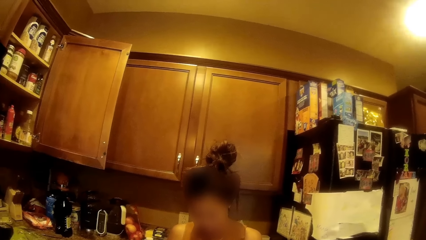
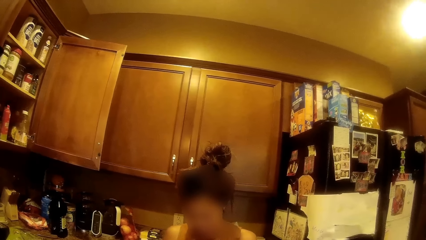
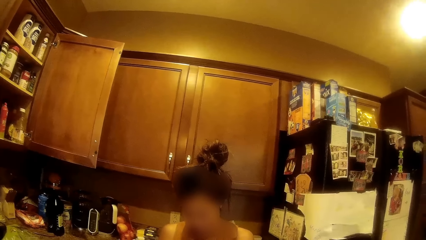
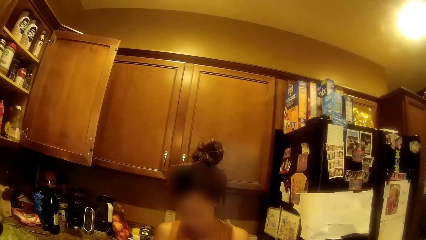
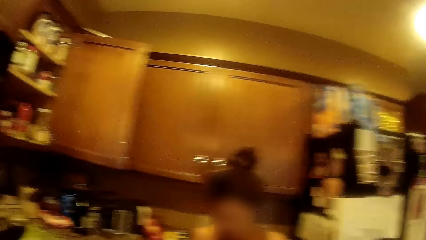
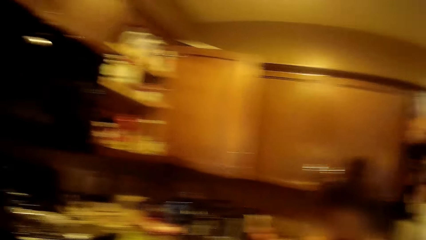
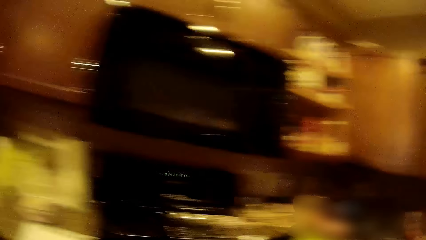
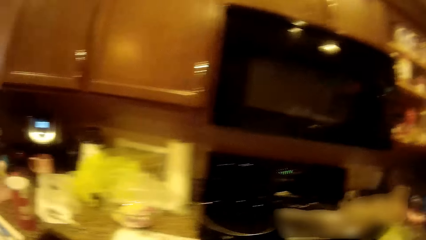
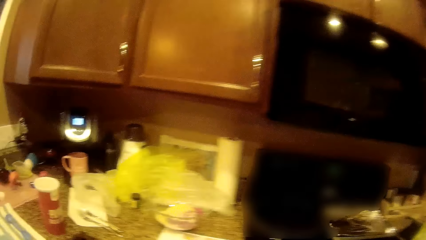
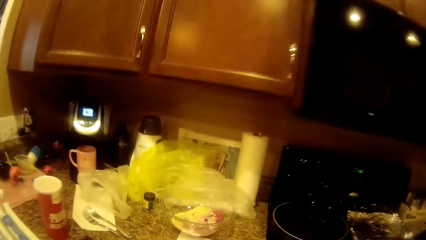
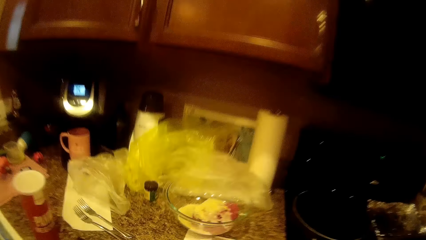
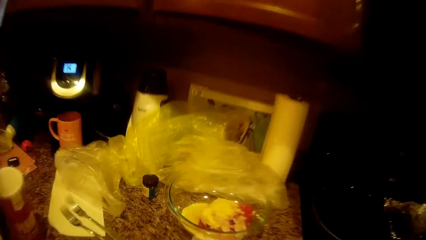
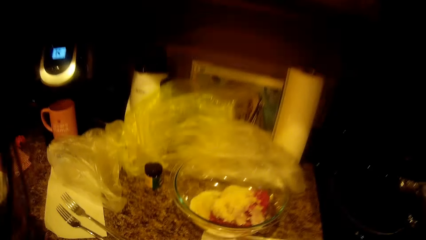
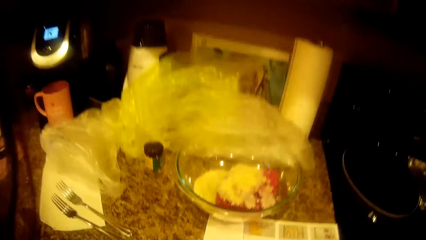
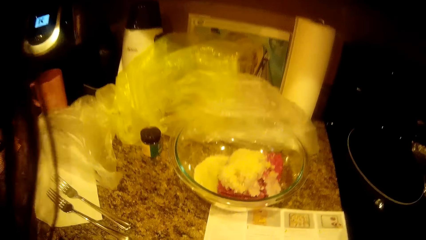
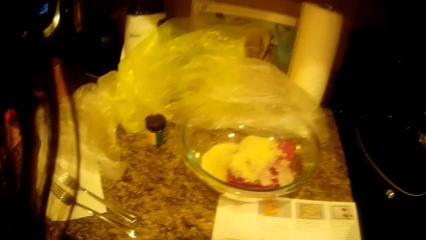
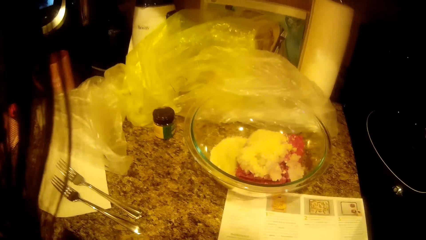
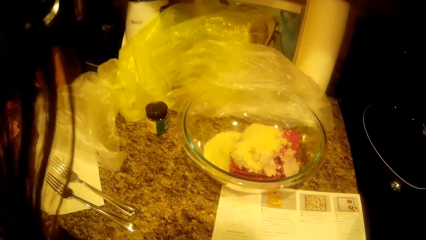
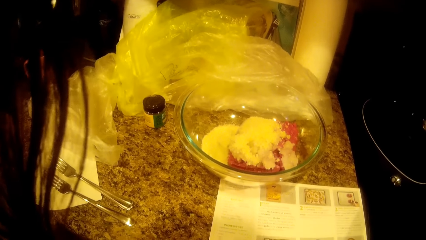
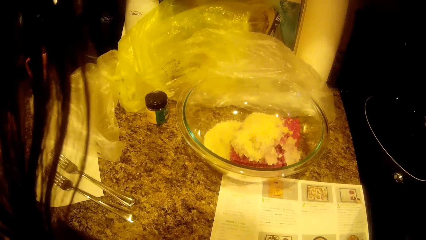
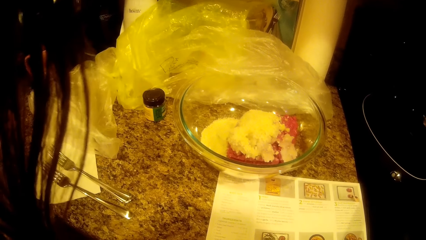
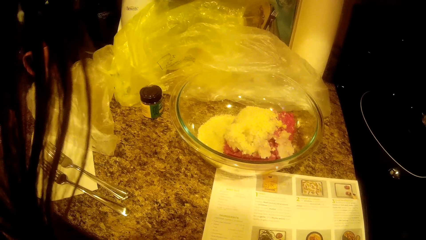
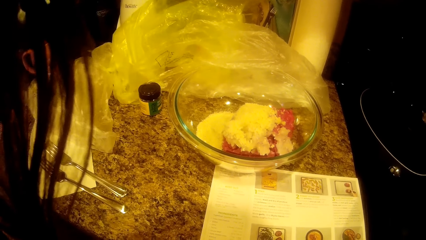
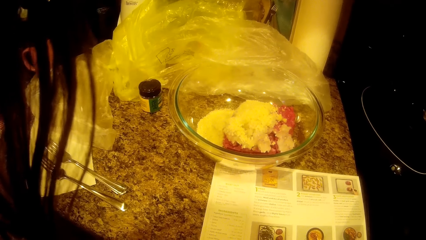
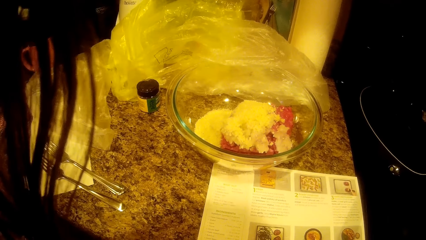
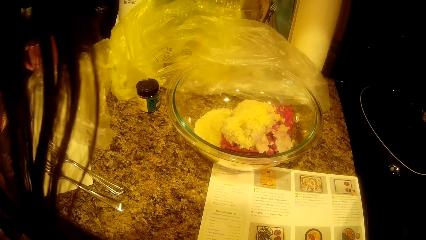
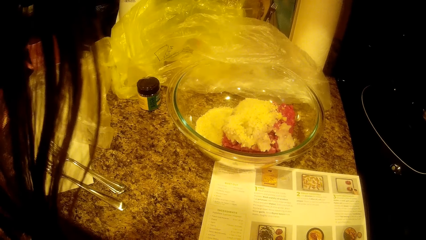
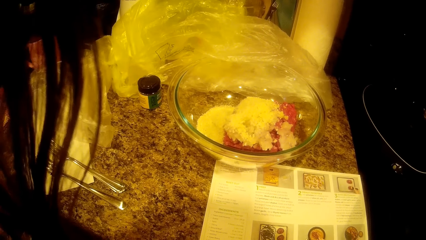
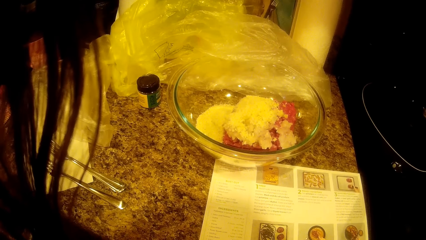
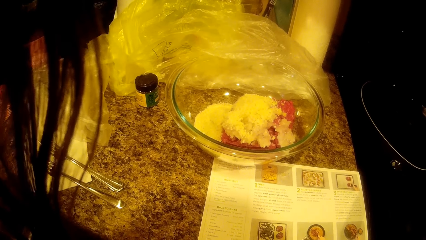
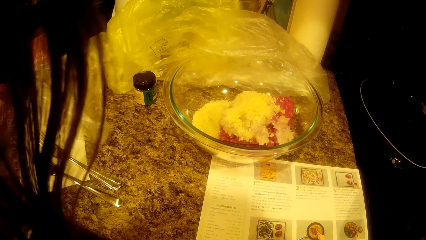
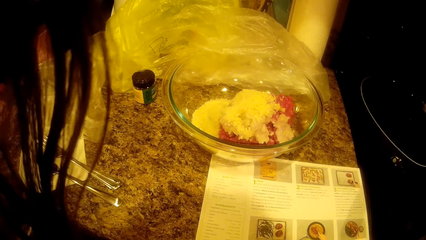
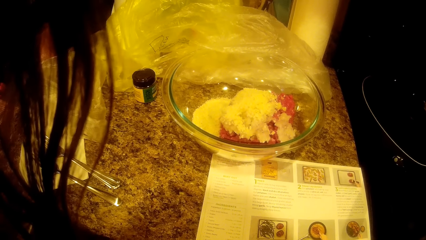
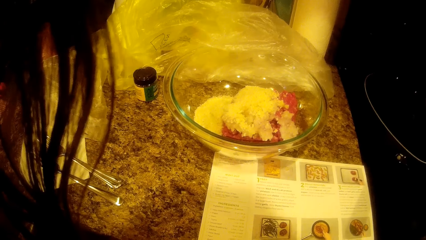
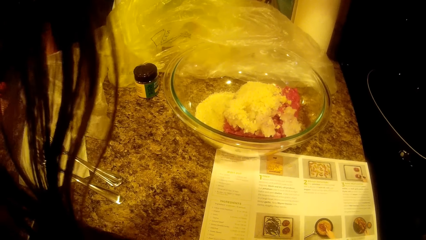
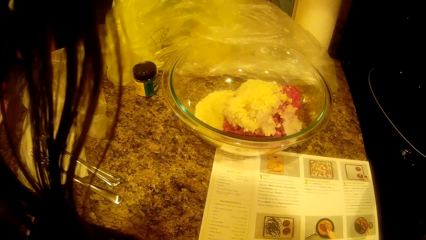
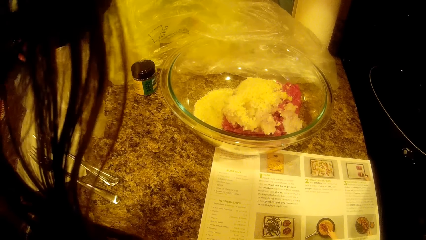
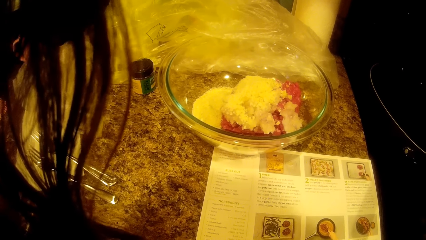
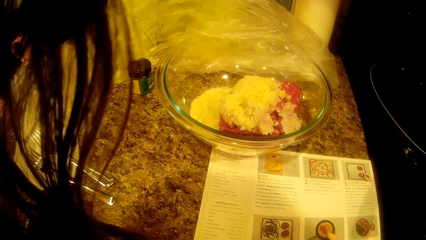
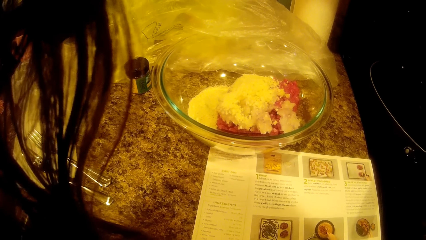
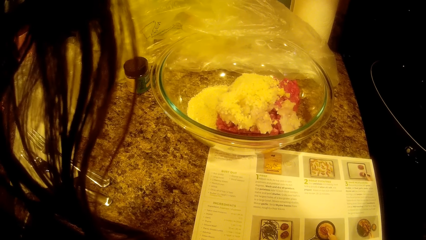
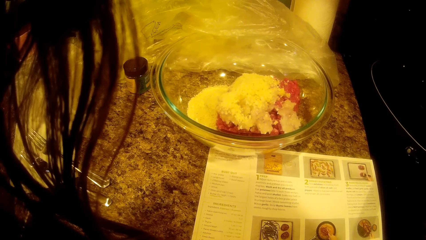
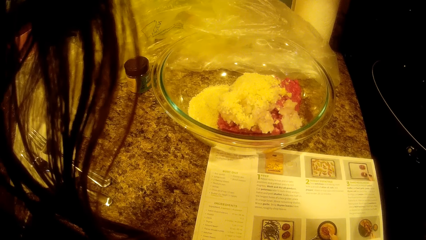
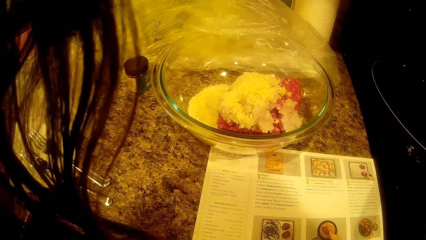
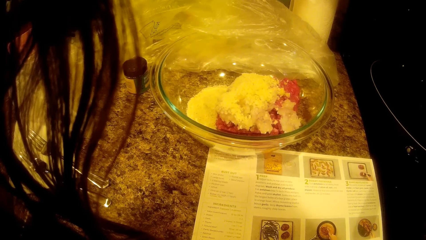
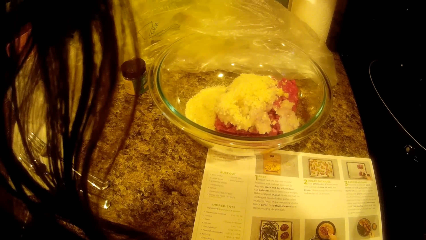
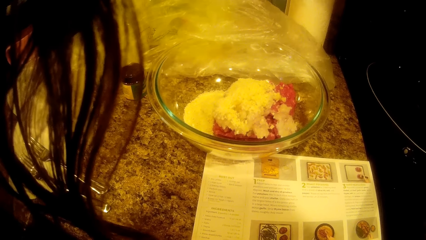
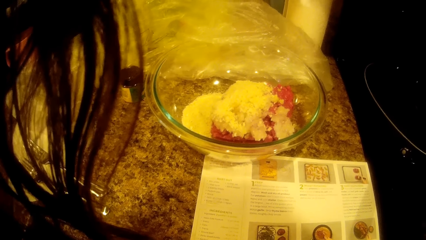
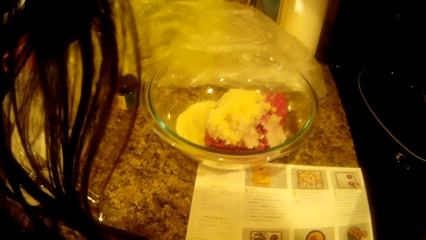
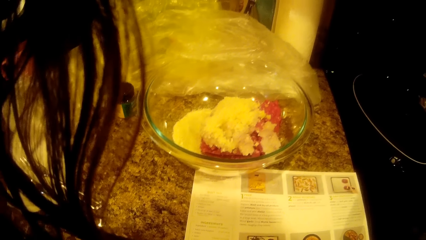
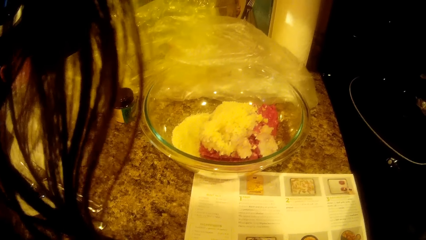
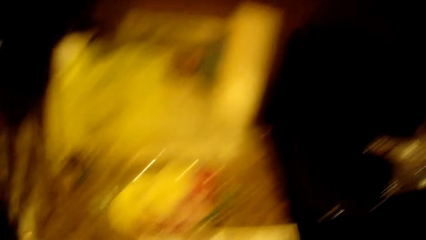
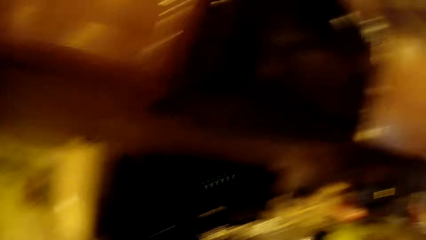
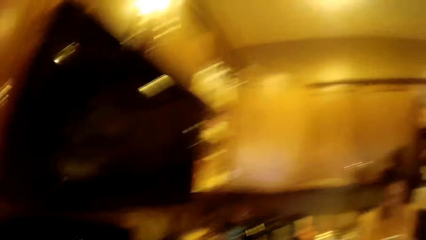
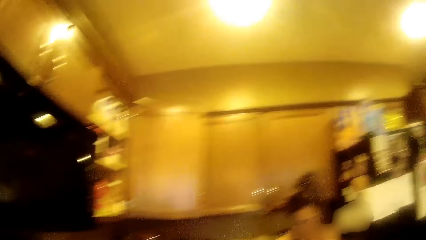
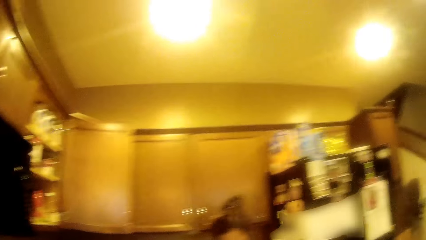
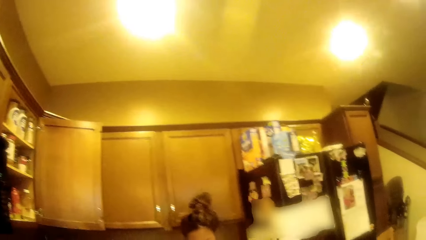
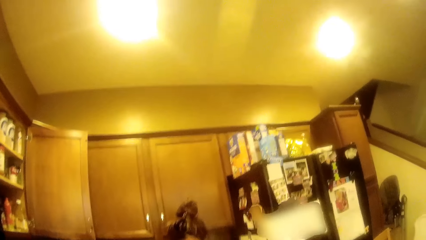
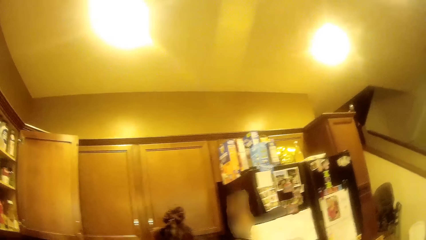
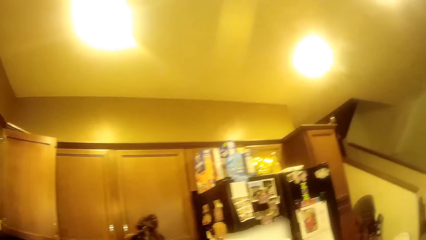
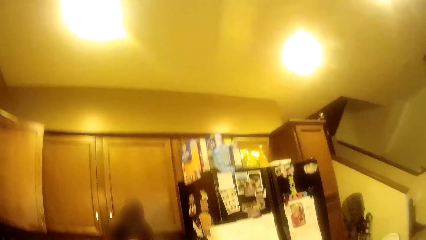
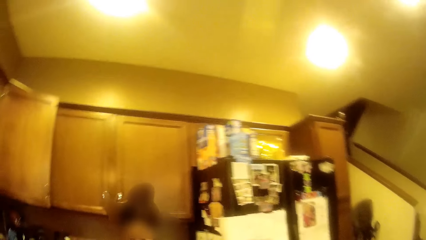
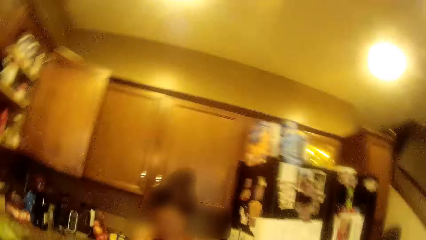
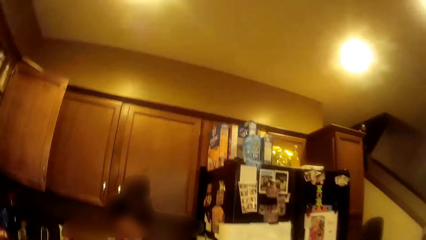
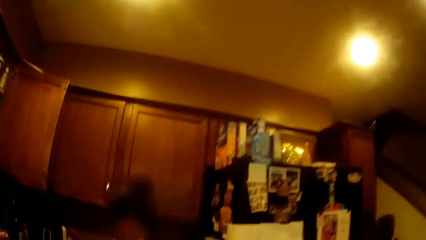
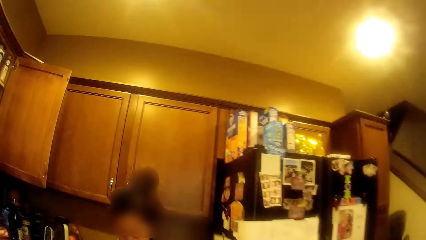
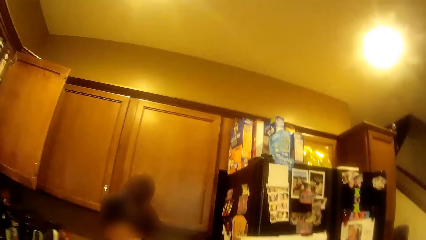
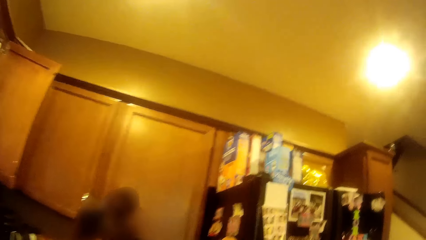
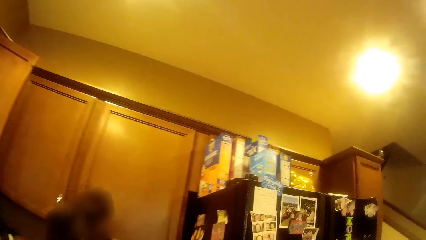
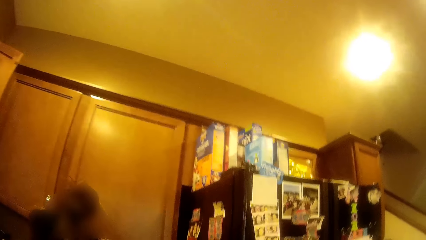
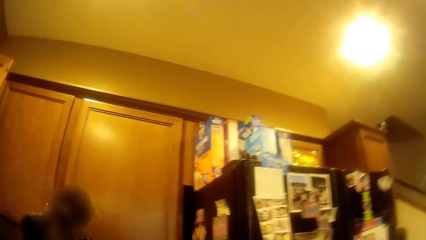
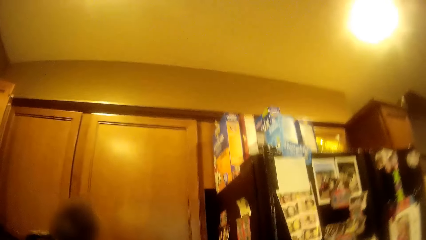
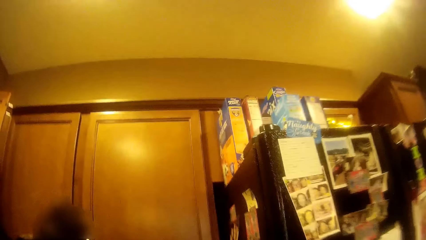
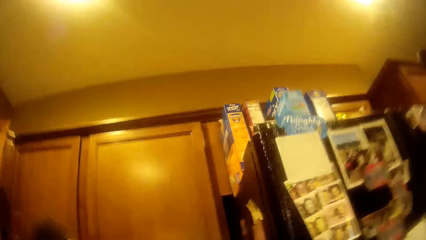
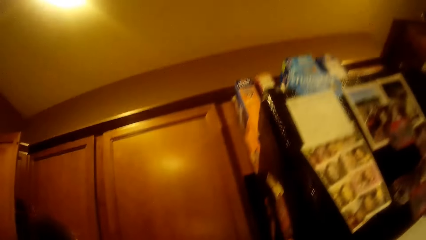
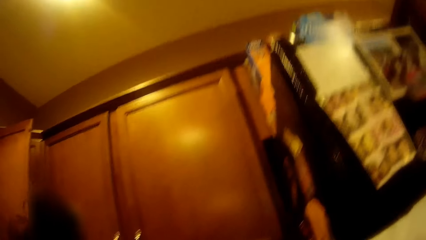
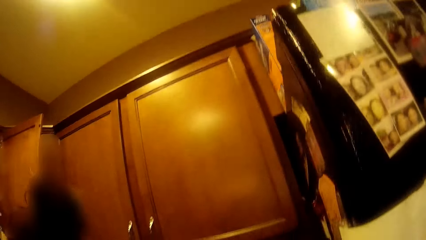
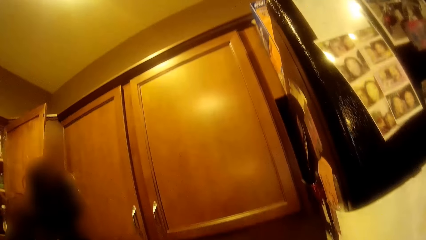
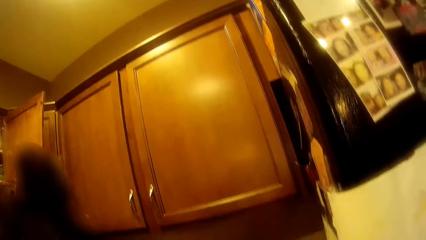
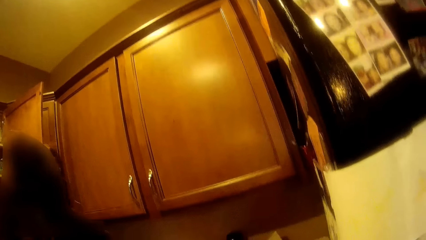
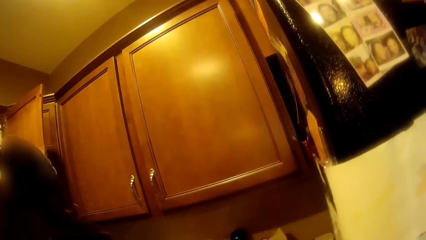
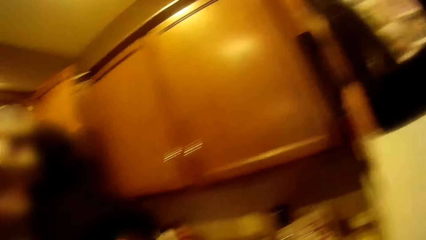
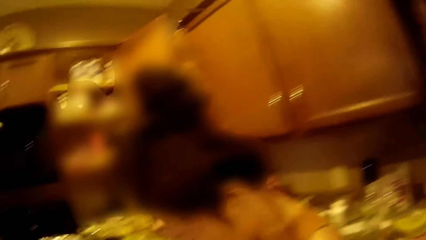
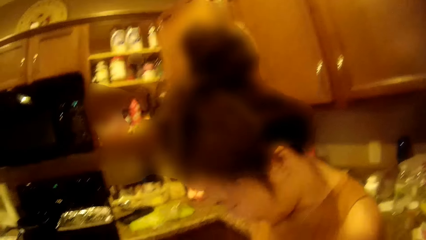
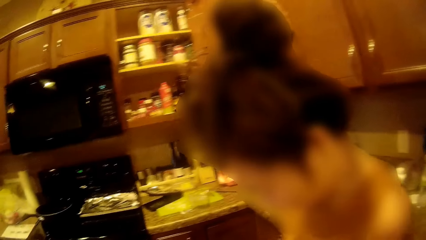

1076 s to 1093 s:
The camera wearer looks at something in the bowl.
